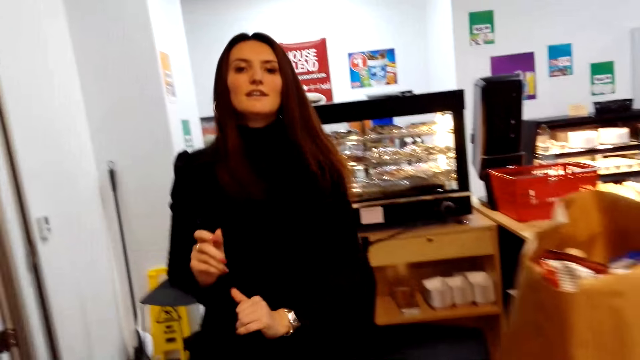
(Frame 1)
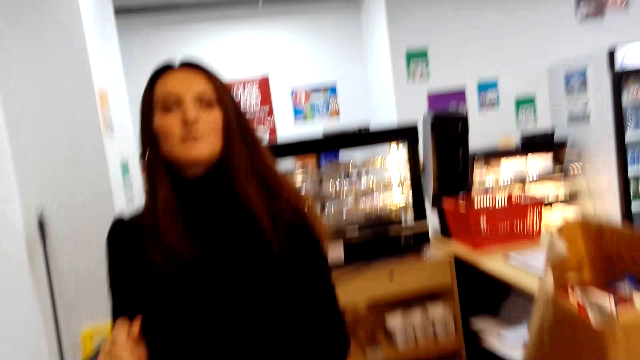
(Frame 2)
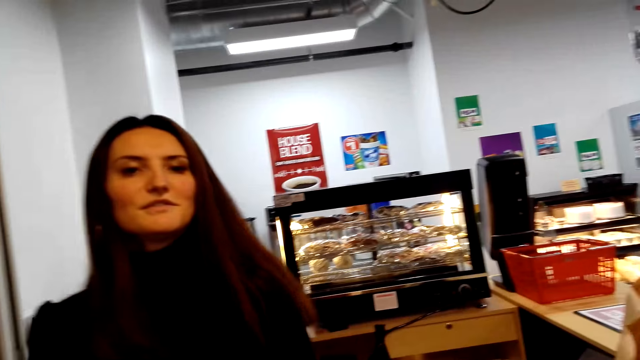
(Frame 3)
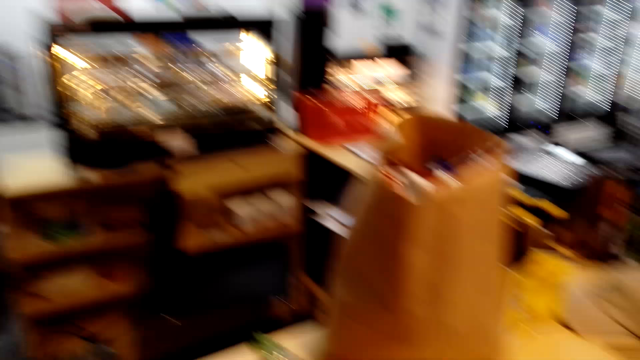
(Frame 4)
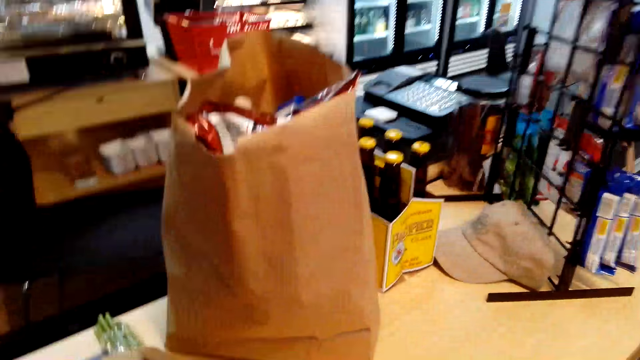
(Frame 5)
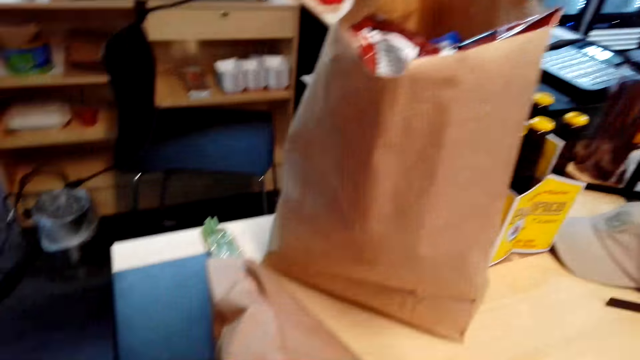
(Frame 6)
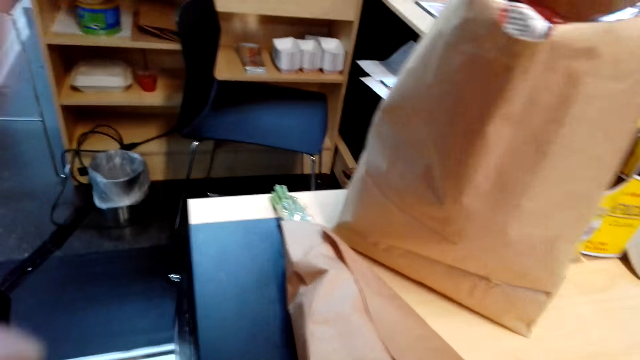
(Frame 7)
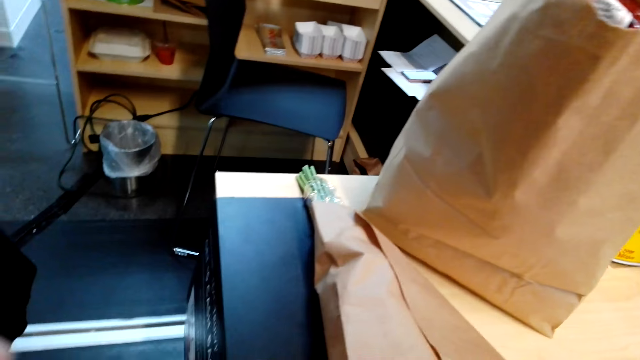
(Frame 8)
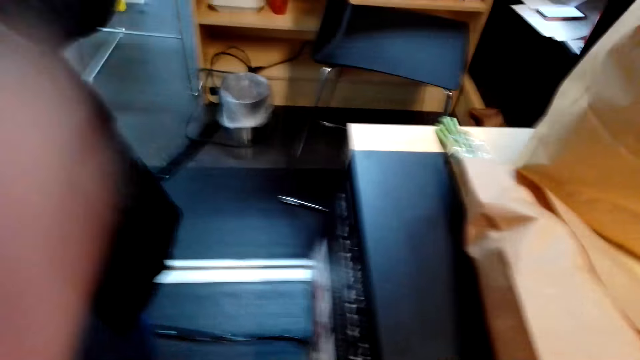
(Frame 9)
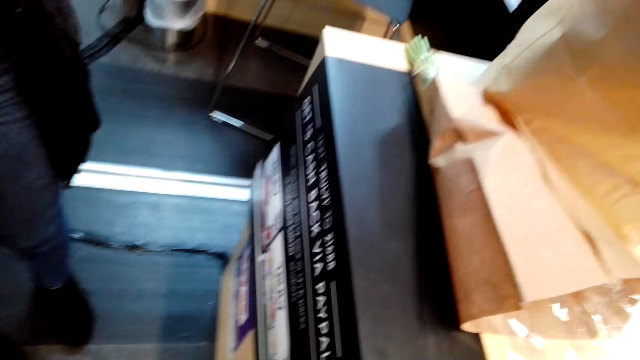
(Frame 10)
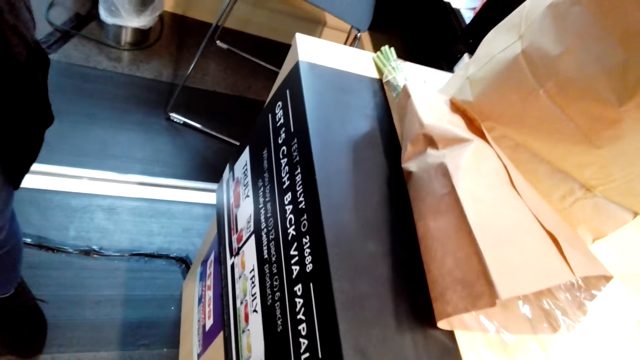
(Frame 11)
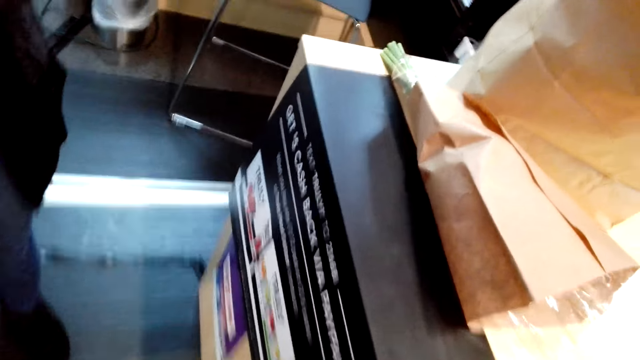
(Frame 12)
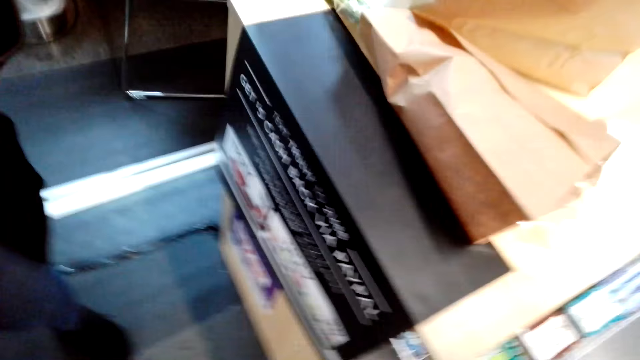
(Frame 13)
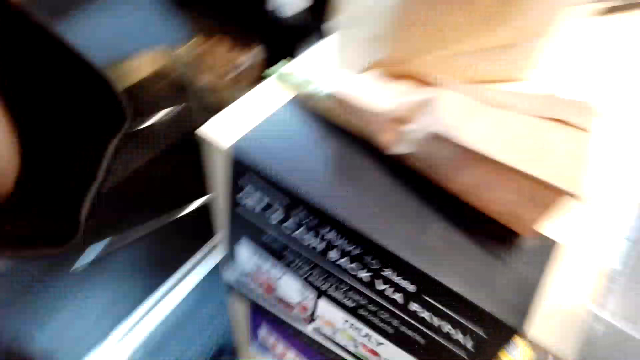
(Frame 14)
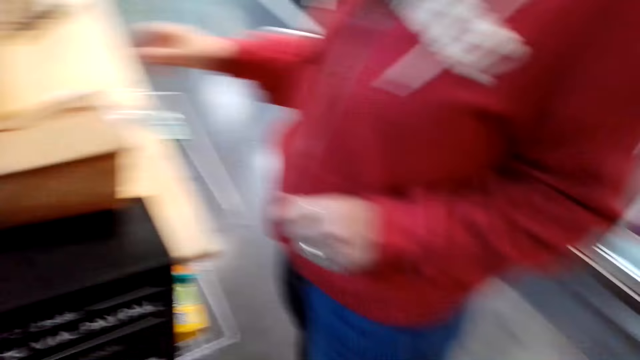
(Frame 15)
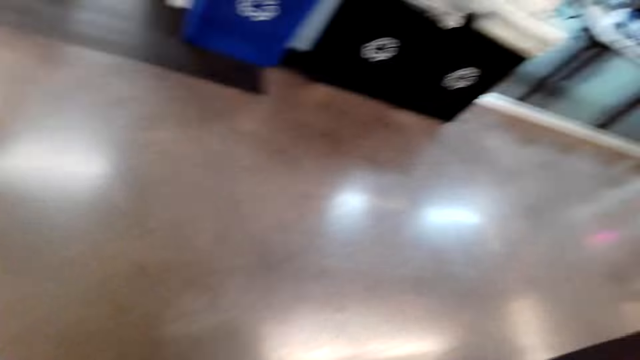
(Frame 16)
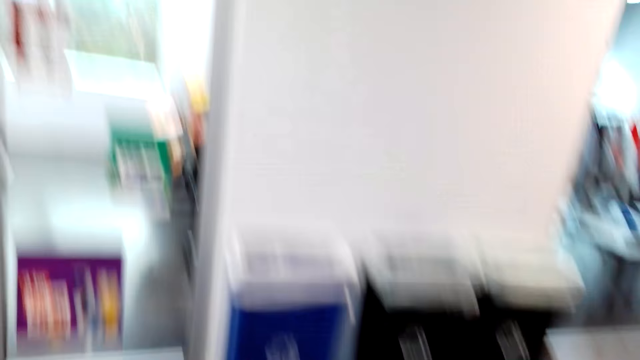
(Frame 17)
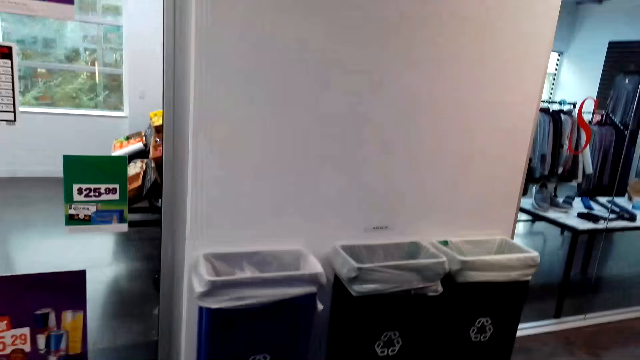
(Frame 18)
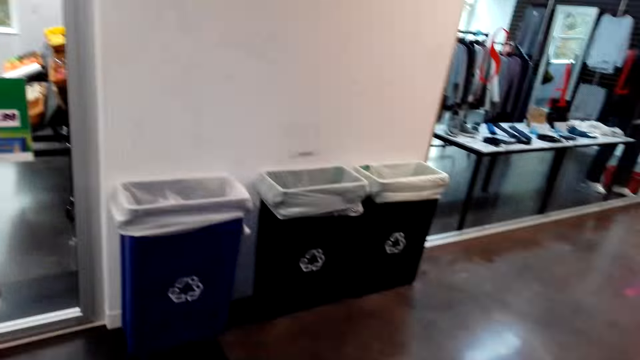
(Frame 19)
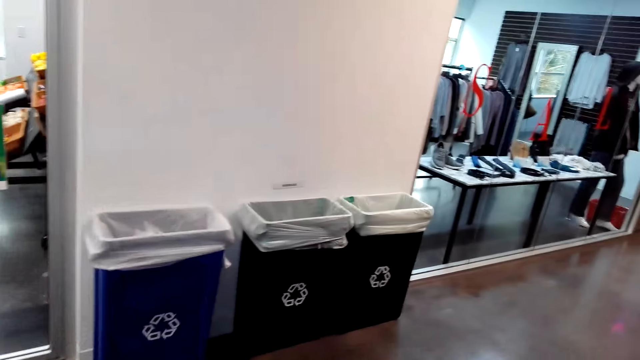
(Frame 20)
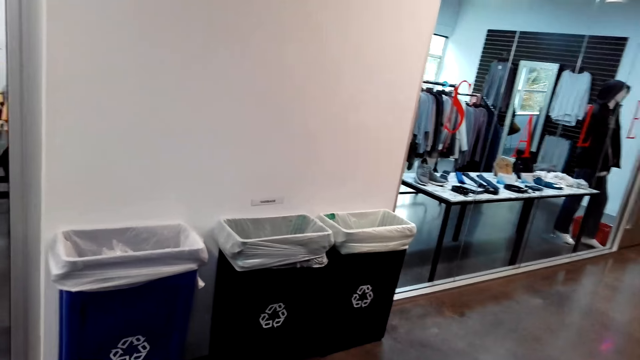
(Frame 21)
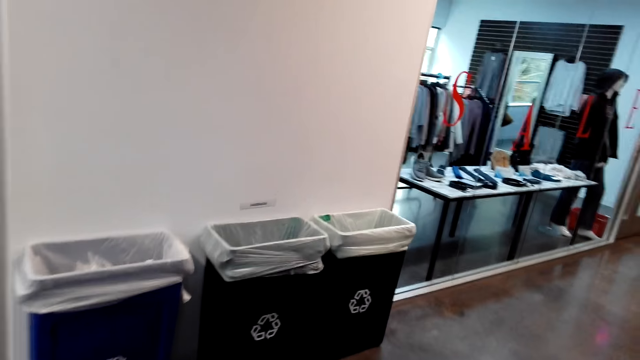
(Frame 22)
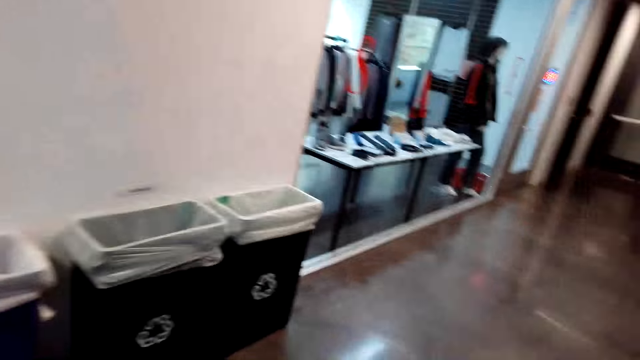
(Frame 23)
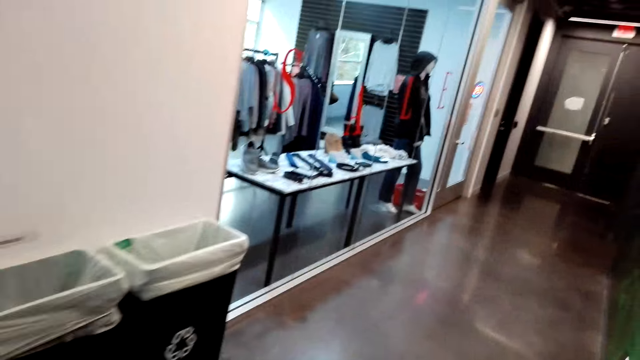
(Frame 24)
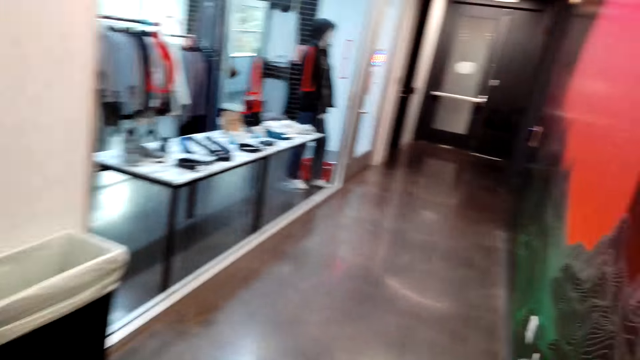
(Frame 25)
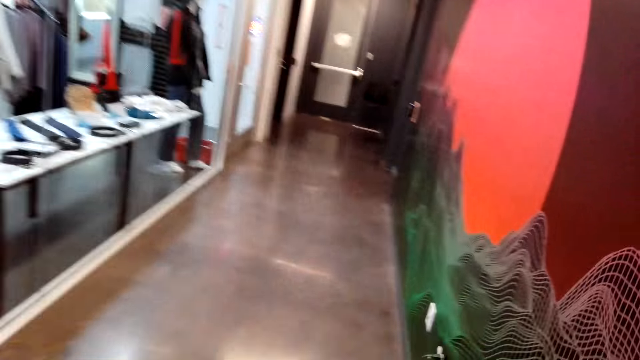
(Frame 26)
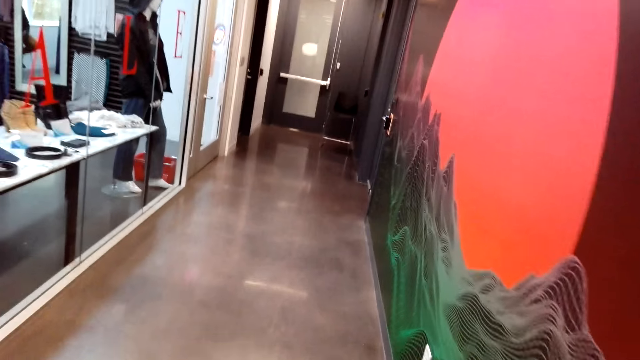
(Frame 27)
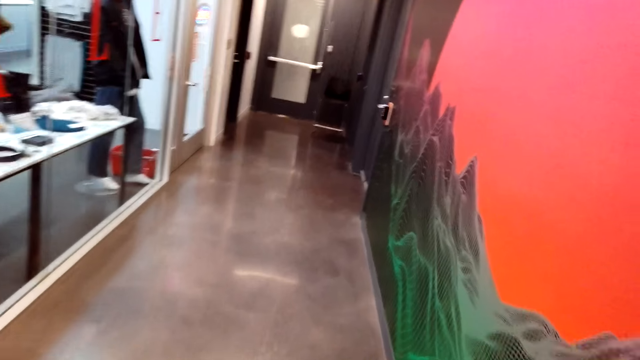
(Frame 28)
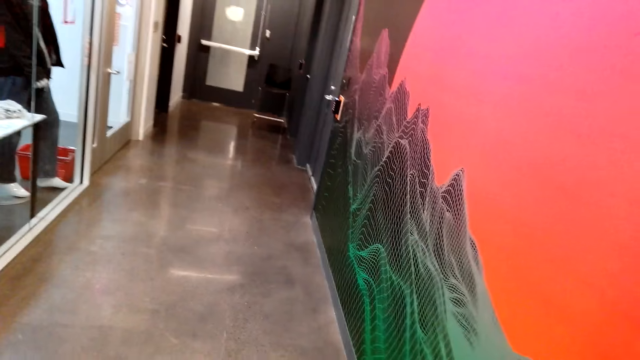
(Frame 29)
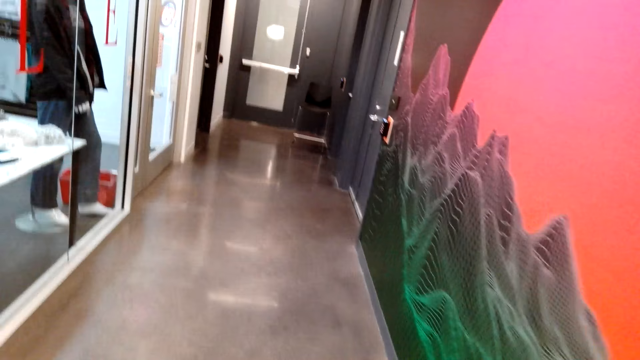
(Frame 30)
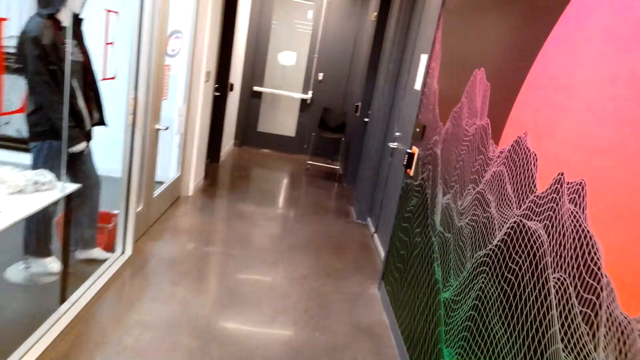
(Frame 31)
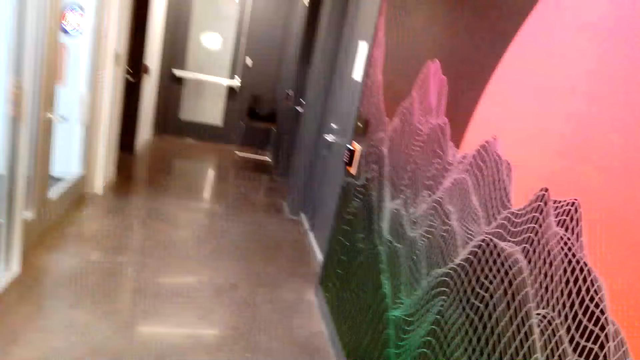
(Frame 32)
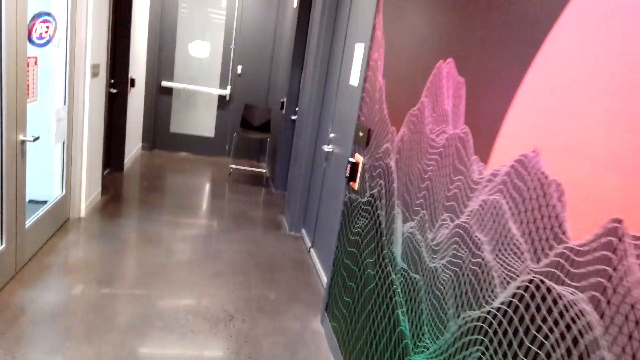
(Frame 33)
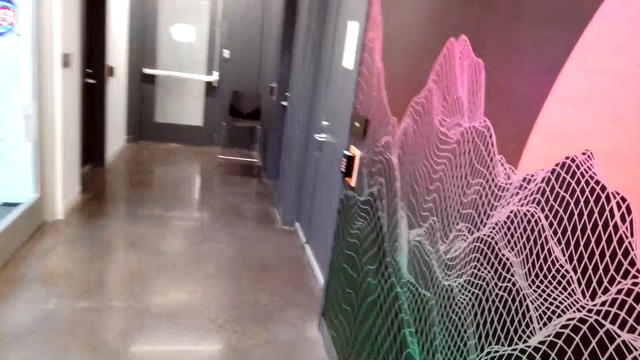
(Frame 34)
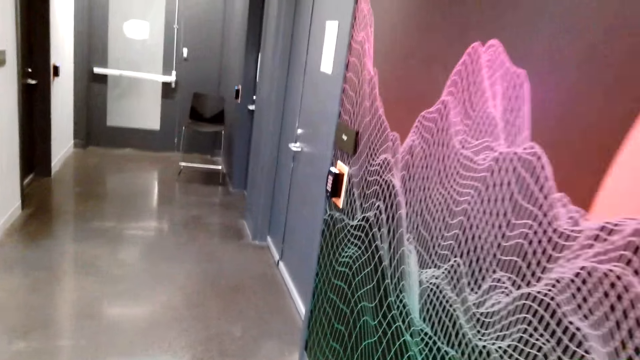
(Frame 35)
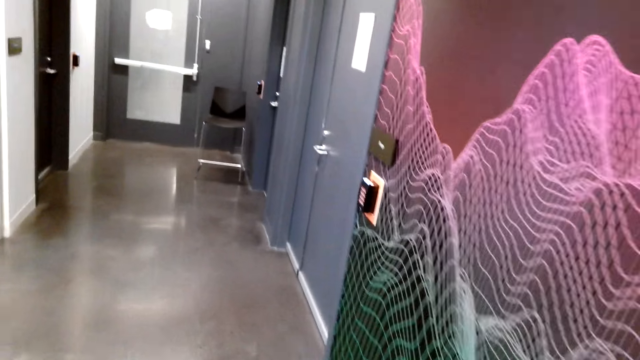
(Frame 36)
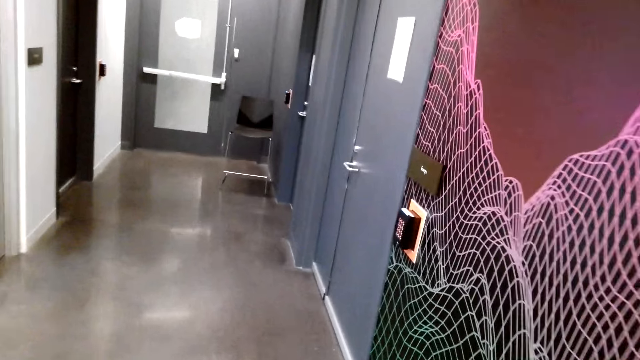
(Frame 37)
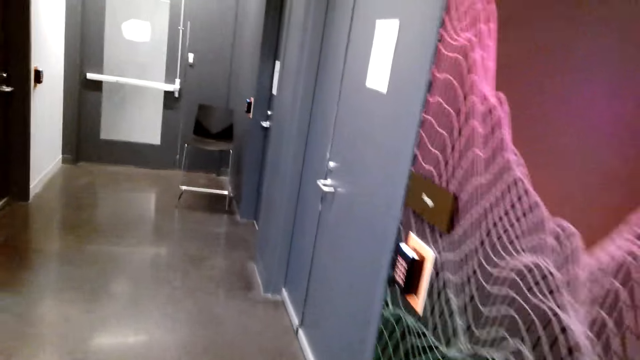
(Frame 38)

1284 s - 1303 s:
A lady interacts with the camera wearer. The camera wearer looks at the lady. The lady picks up the camera from the camera wearer. The camera wearer fixes the camera. They look around. They walk in the supermarket.
